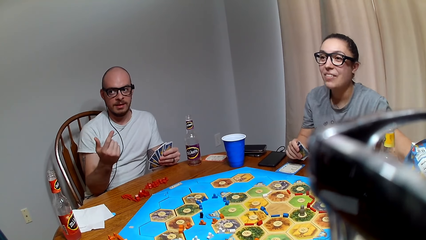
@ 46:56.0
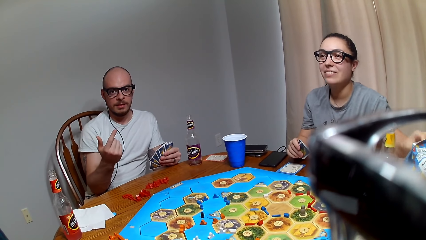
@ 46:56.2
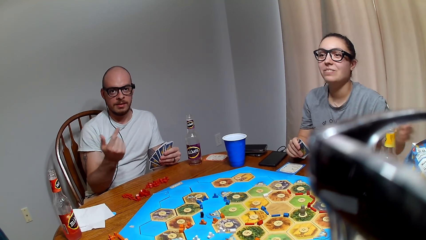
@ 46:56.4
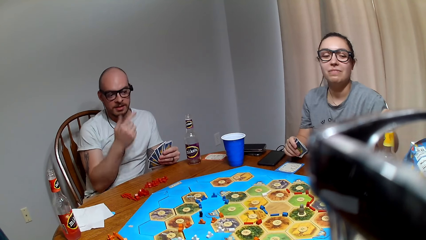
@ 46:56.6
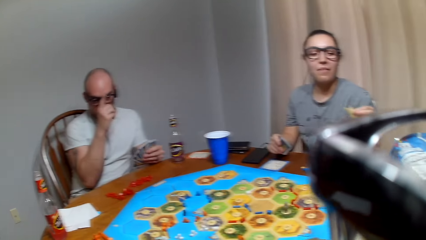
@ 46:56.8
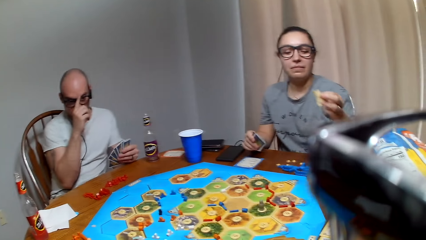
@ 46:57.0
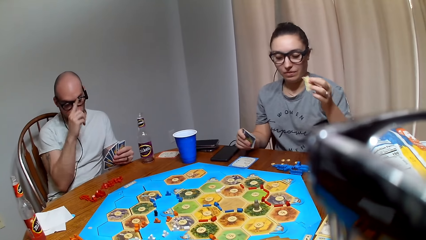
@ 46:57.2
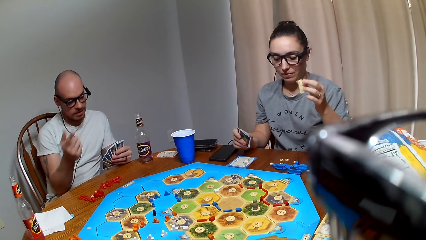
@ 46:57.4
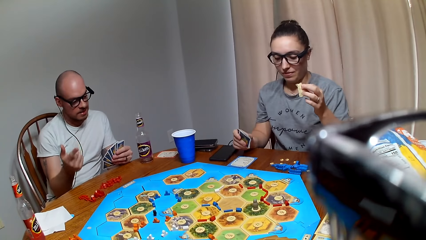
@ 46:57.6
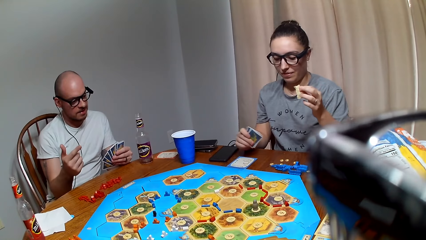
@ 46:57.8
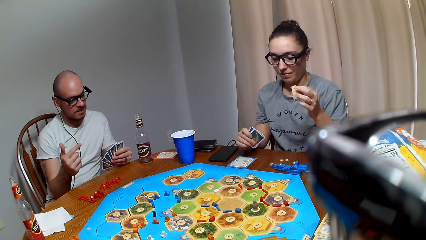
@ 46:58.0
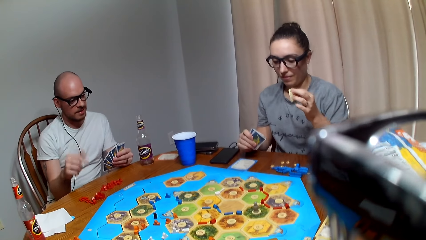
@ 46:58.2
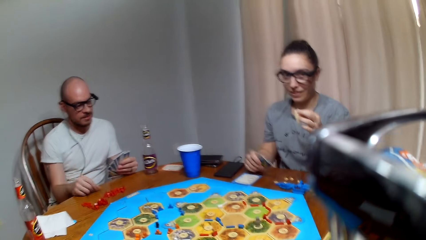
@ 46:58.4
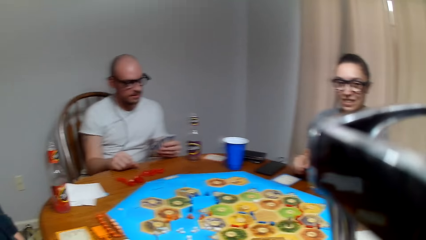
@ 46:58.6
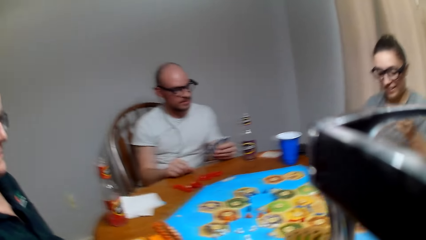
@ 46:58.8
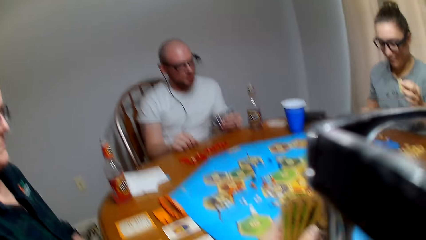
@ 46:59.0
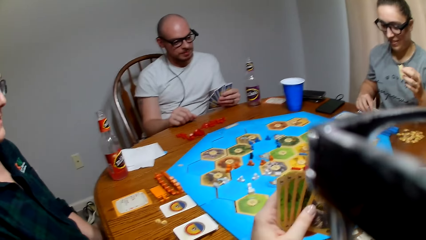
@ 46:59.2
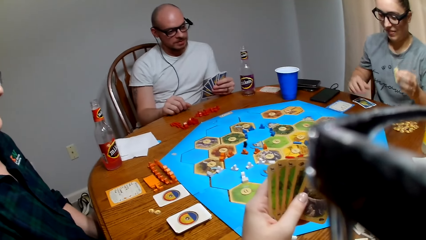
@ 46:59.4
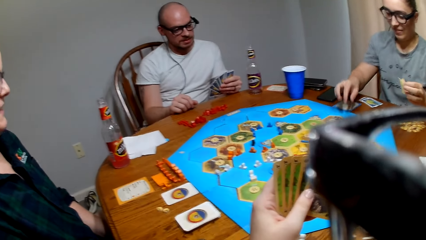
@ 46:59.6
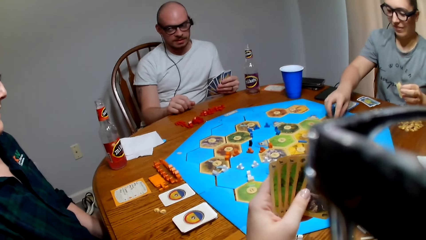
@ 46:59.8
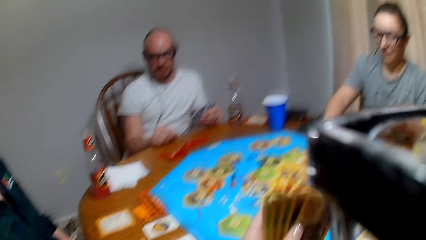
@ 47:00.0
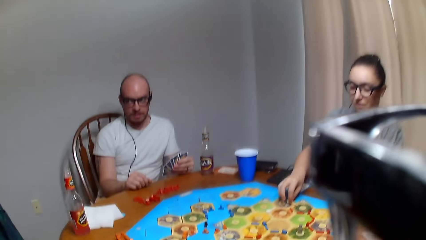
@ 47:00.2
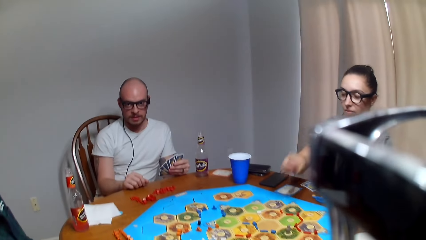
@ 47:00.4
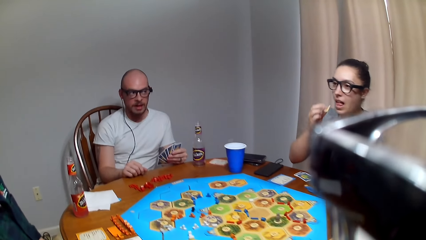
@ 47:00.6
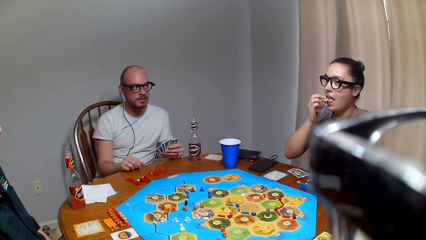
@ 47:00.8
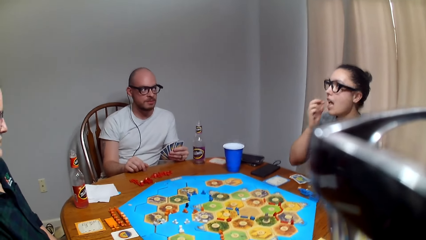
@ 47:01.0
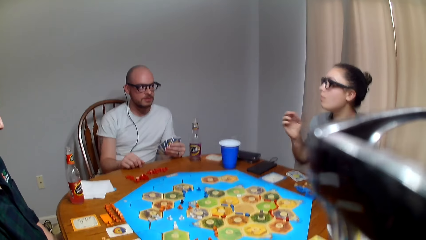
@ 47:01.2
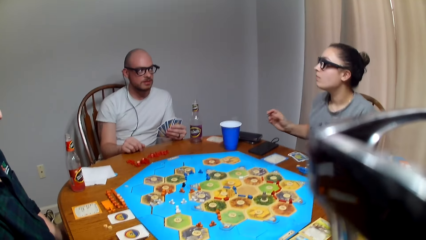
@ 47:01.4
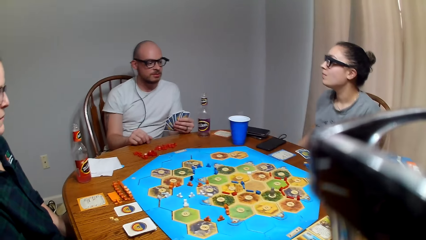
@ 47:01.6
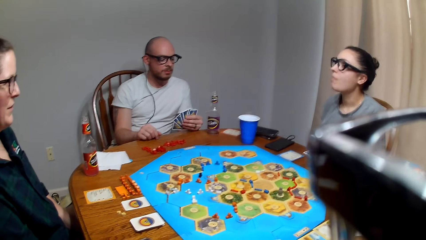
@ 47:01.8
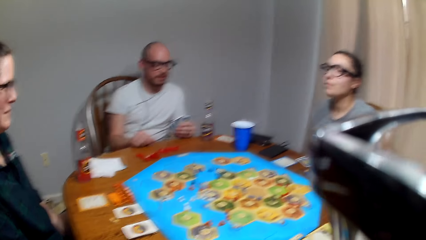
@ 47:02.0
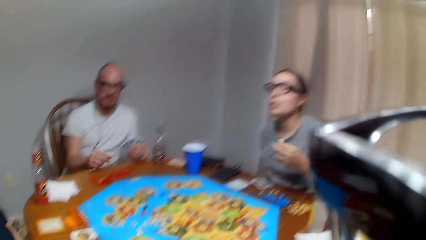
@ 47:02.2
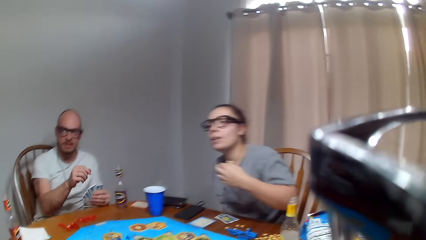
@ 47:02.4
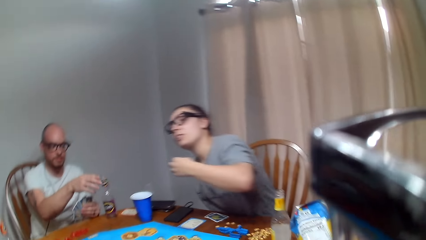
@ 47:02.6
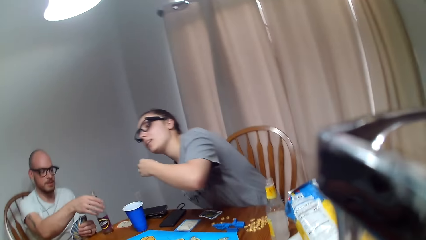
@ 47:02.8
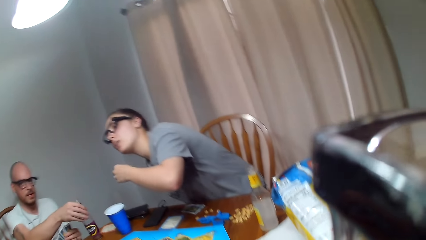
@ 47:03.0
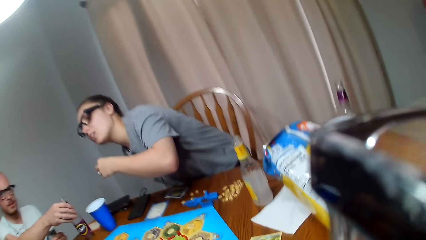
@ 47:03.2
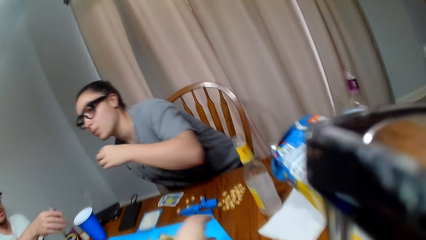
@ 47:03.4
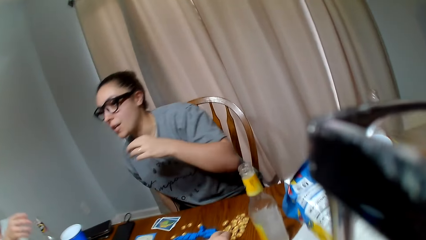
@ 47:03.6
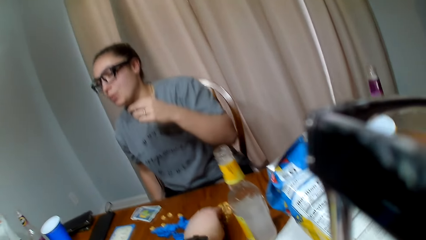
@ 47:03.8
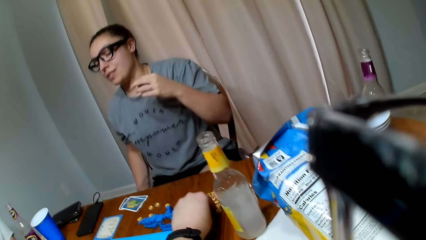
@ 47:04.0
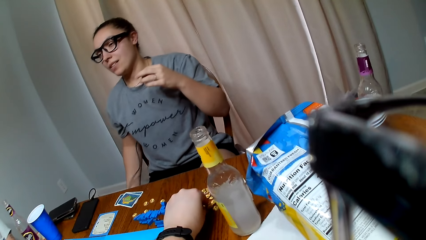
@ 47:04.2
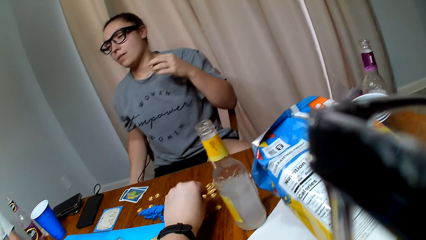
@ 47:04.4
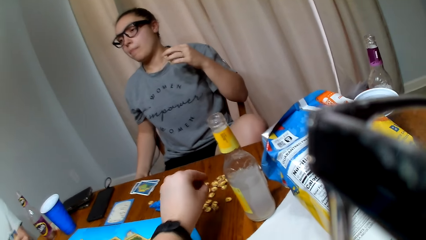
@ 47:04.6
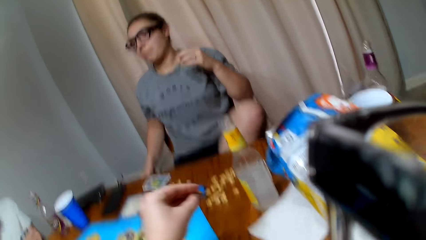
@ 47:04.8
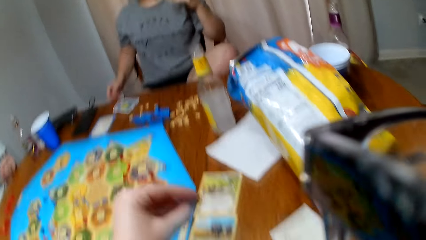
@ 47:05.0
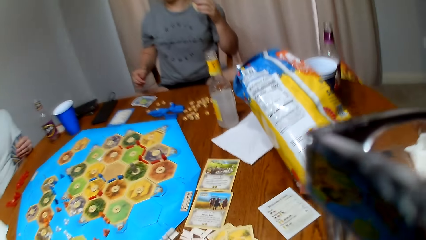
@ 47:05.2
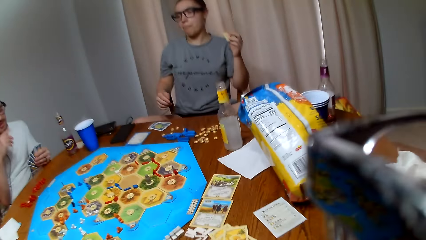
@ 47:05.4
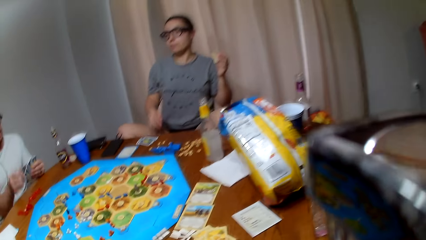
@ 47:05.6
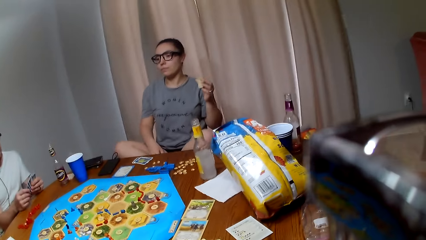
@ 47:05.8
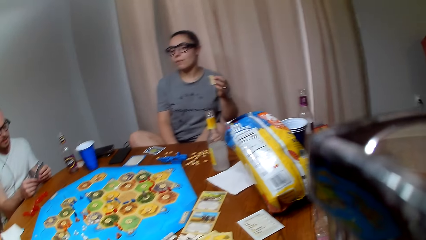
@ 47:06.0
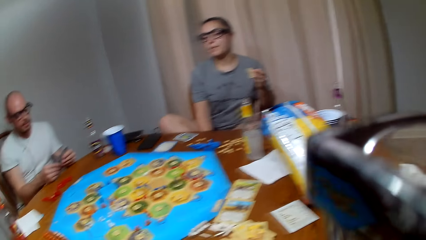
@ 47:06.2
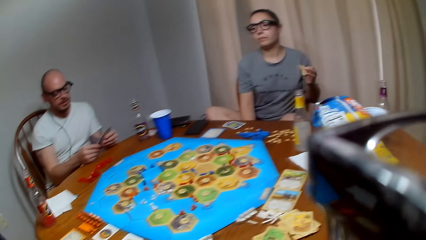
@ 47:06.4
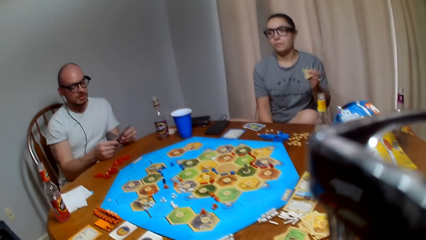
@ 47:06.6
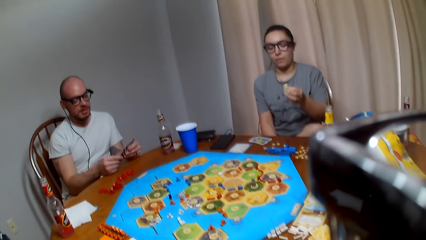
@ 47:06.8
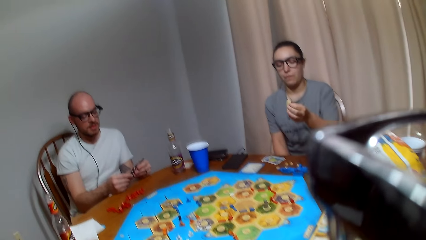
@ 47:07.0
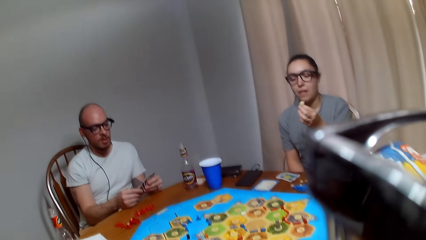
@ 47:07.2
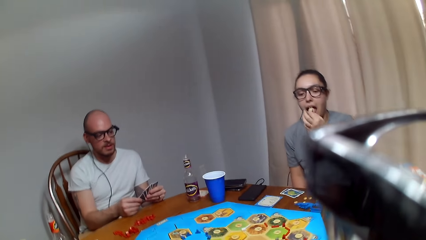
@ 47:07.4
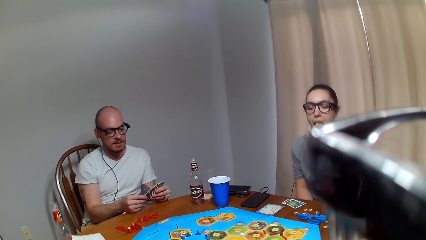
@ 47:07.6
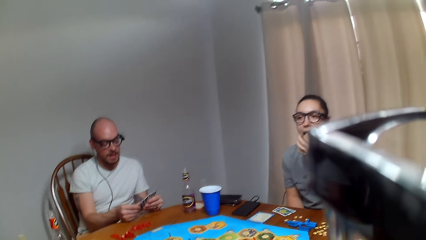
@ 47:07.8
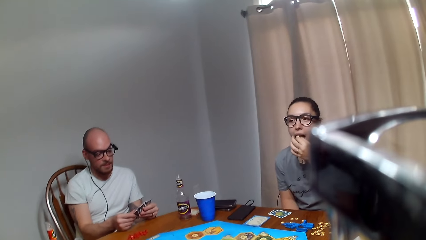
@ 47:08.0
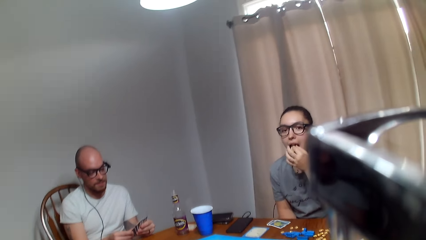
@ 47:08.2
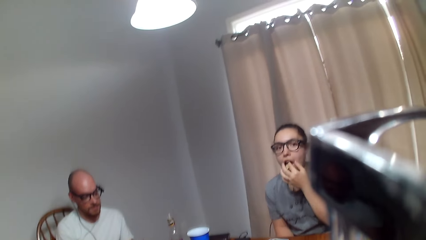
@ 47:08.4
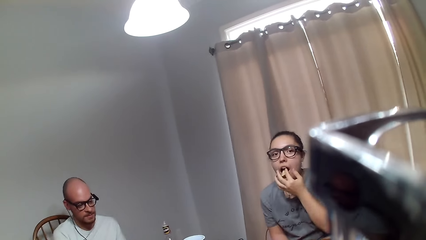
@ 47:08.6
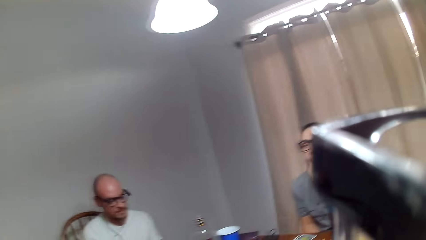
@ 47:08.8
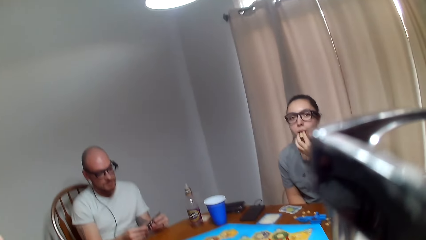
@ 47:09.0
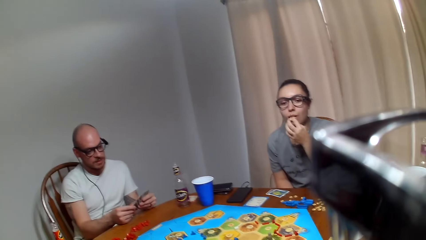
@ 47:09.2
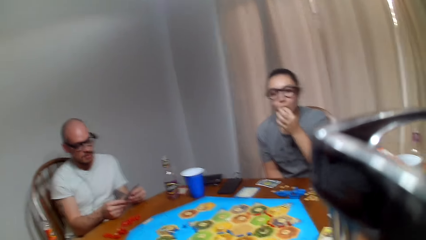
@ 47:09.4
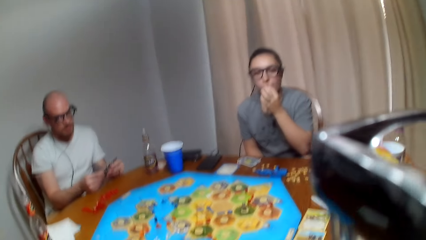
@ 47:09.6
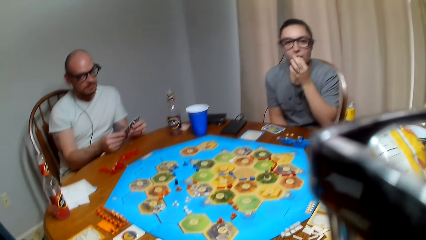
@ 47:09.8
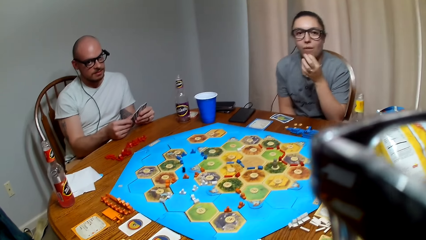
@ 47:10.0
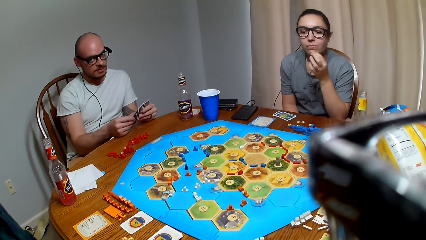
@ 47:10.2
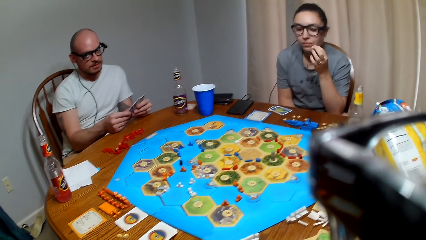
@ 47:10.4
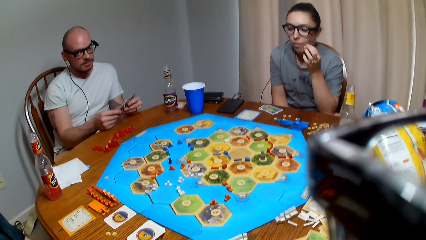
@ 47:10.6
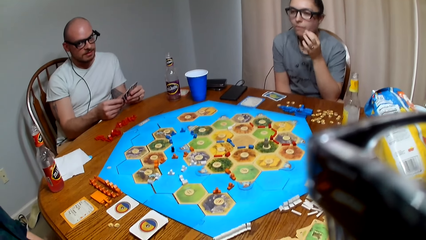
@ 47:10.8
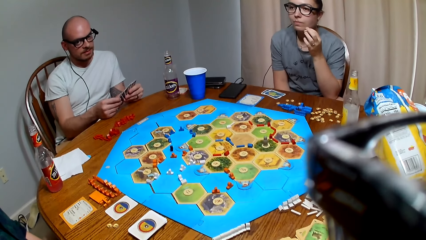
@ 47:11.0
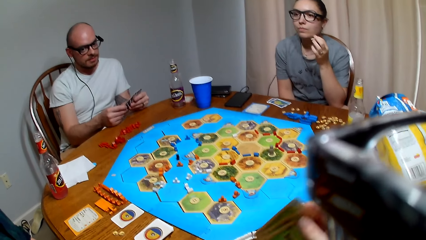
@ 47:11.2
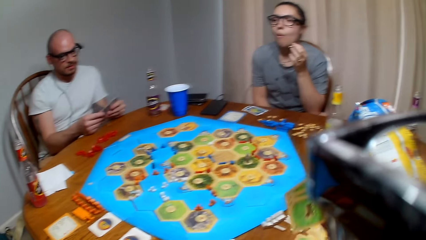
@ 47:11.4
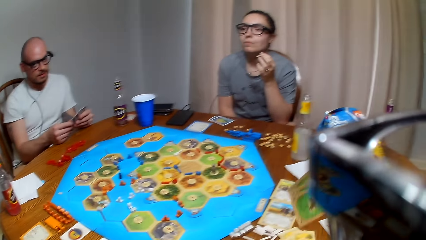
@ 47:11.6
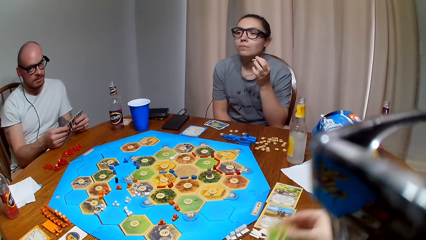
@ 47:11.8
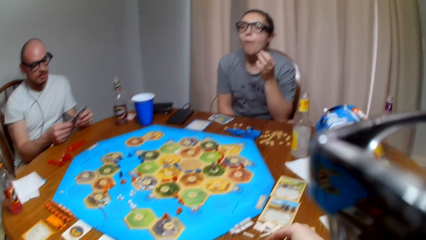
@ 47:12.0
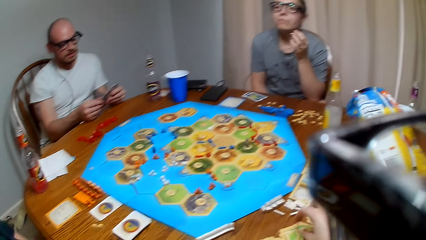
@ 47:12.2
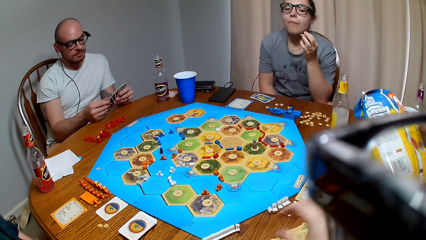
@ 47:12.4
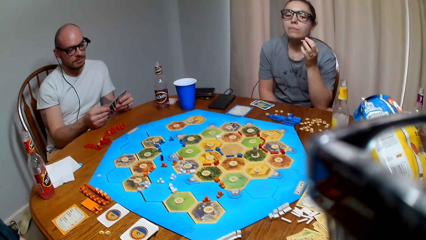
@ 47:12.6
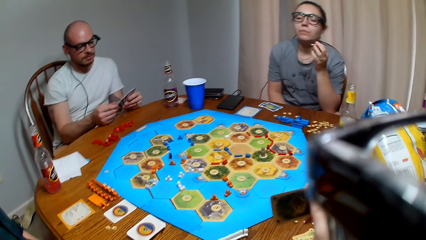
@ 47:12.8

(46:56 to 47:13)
A lady picks snacks from the paper bag. The lady places cards on the table. The camera wearer plays a card game with three people. The lady picks a snack from the table and eats the snack.
